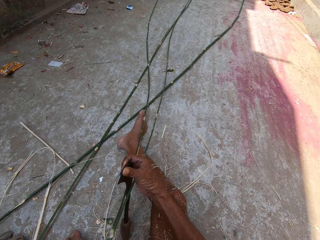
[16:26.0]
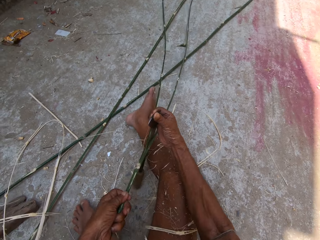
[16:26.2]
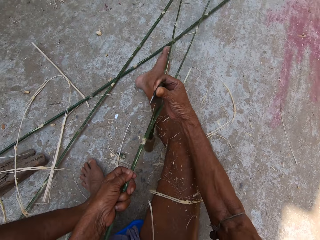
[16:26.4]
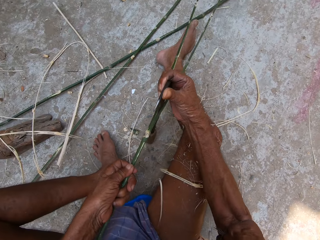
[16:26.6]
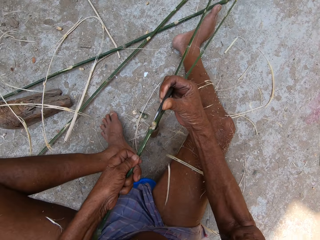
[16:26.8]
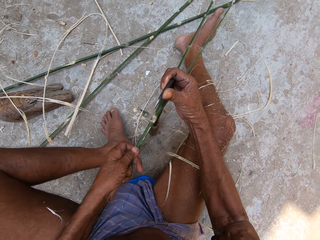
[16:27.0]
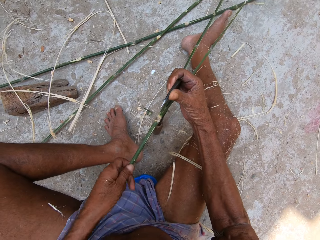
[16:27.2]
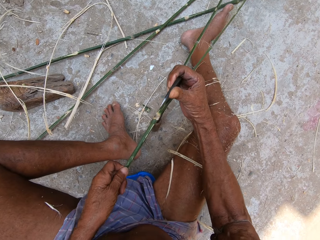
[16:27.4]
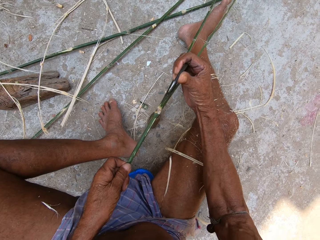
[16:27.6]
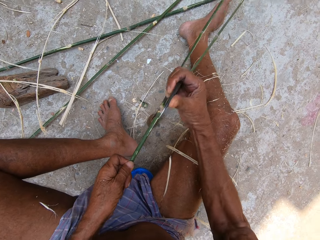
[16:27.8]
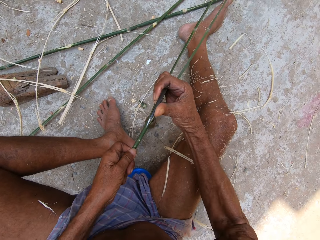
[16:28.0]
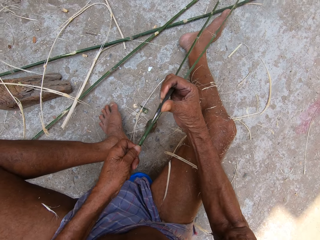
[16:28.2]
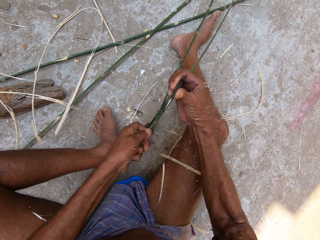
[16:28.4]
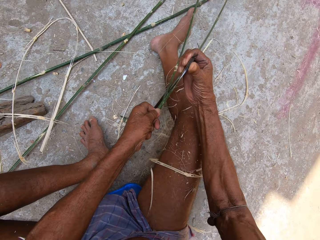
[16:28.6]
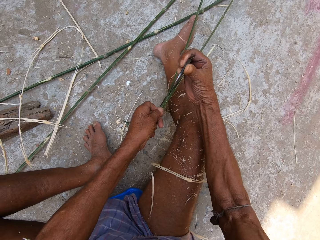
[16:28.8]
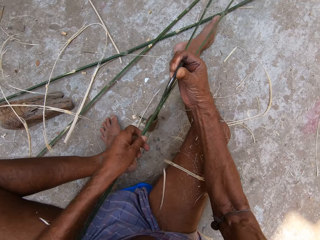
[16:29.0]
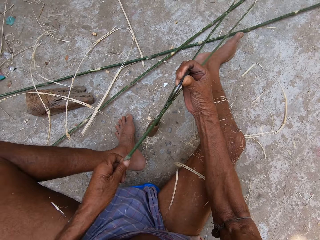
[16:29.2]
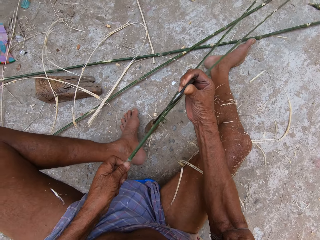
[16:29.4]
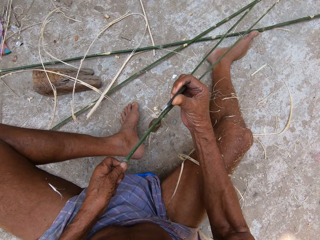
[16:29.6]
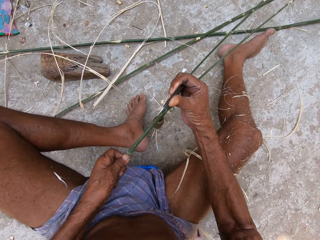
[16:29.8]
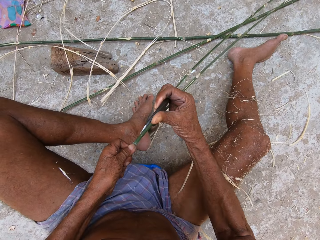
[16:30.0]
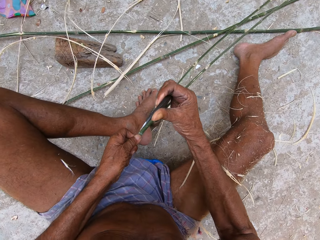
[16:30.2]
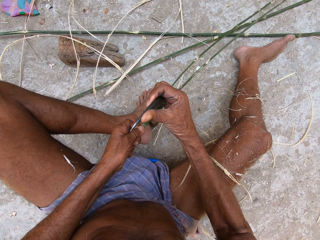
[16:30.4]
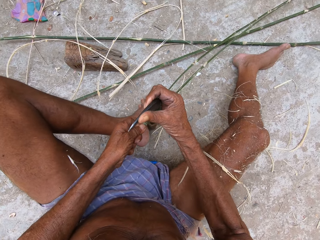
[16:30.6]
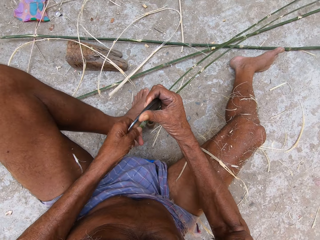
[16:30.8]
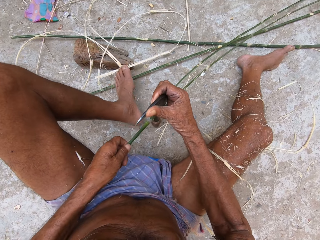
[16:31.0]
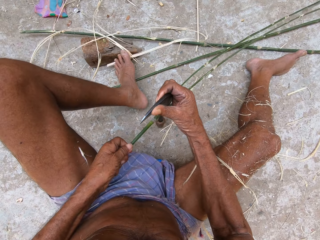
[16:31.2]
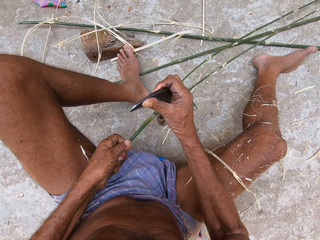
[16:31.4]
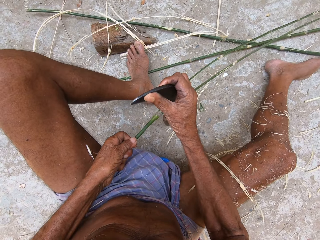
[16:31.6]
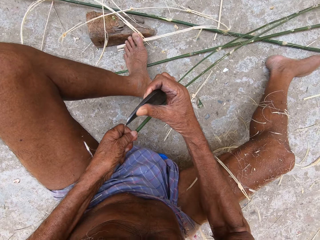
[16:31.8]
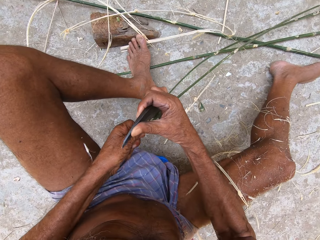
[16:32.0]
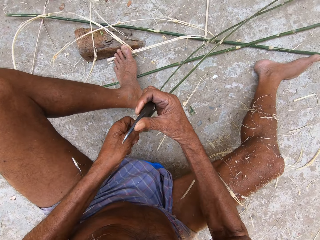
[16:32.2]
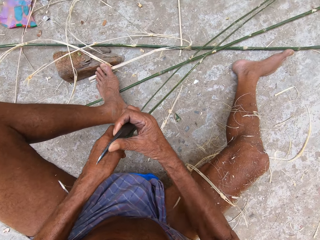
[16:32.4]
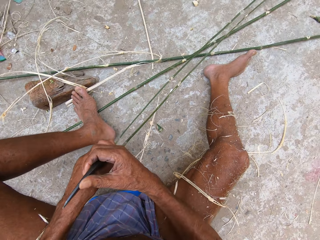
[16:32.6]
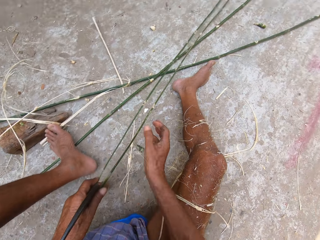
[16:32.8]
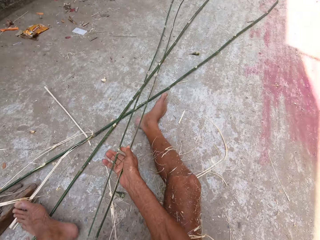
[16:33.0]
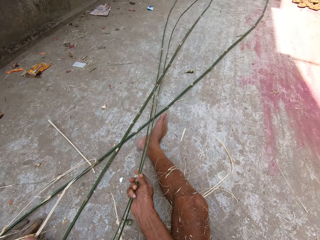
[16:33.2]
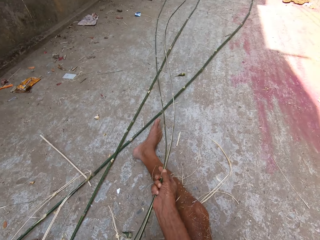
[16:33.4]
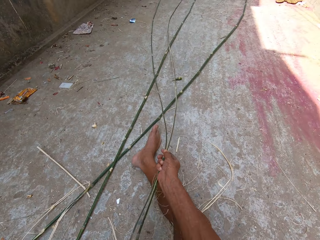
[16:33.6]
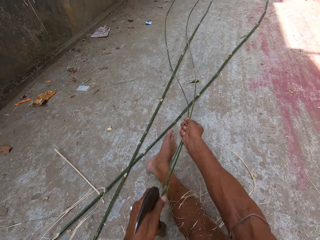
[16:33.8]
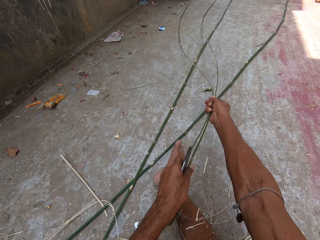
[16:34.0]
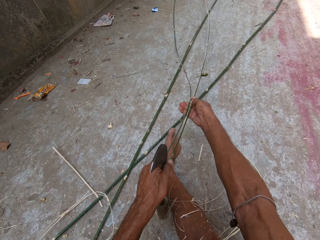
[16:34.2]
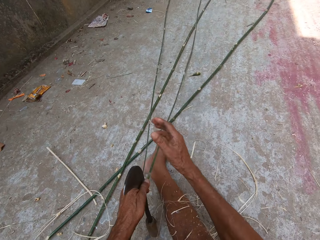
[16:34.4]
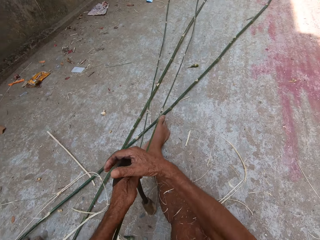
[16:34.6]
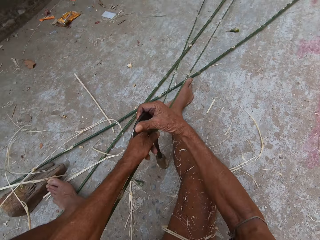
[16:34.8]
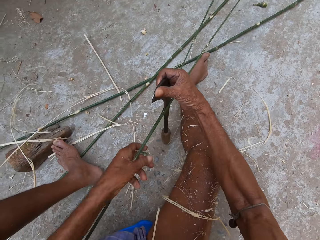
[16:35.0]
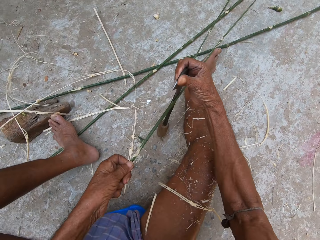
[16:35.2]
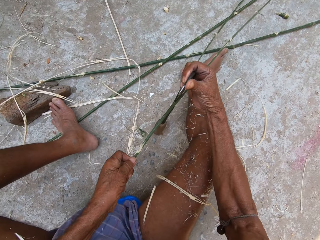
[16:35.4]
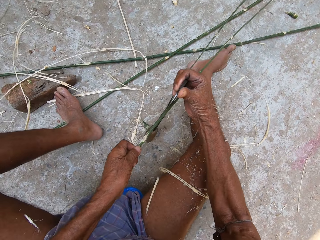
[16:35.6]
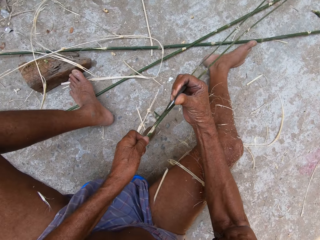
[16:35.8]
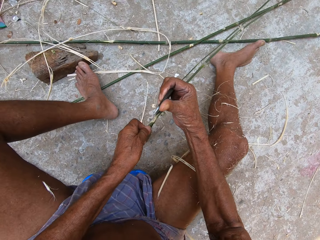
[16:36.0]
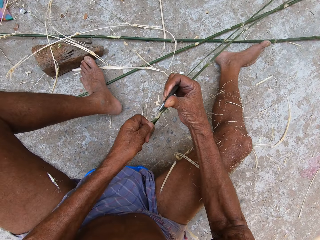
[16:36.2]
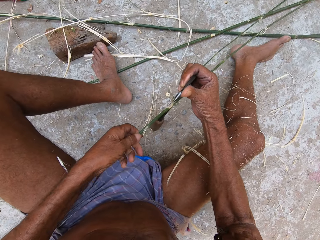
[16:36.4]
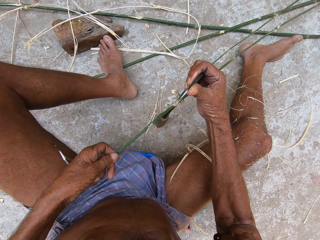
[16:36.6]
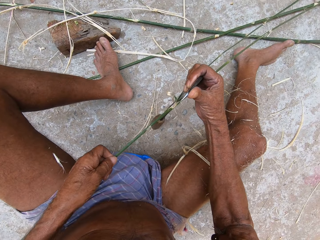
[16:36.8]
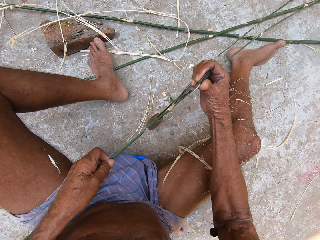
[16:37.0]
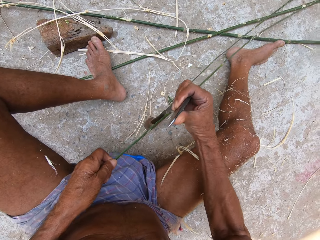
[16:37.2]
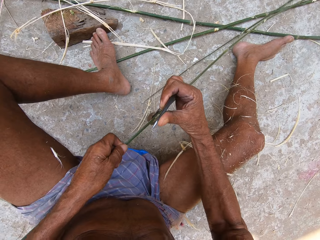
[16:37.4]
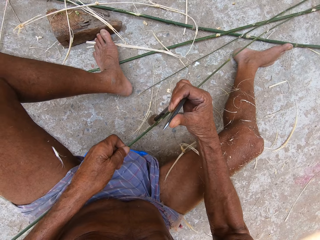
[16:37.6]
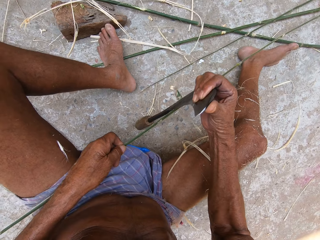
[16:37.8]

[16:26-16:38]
The camera wearer slices the stick in half with the hand sickle in his right hand. He holds the stick with his left hand. He adjusts the sliced sticks with his right hand. He holds the stick with his left hand. He slices the stick in half with the hand sickle in his right hand.

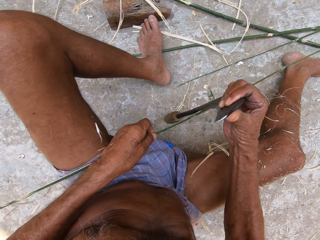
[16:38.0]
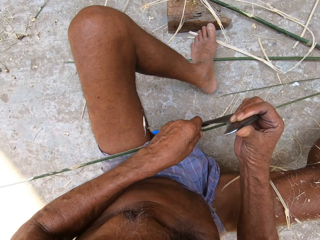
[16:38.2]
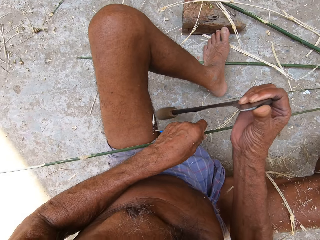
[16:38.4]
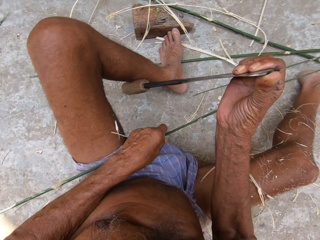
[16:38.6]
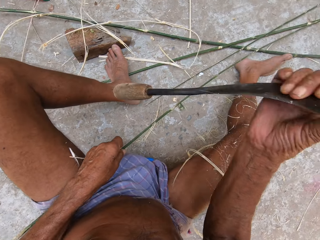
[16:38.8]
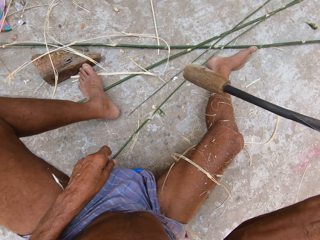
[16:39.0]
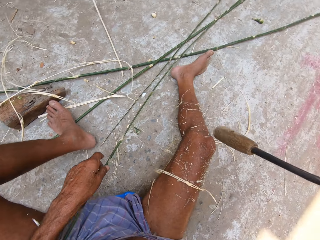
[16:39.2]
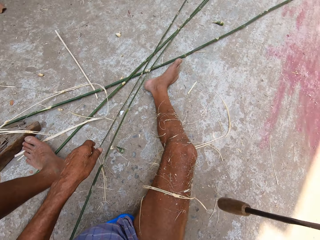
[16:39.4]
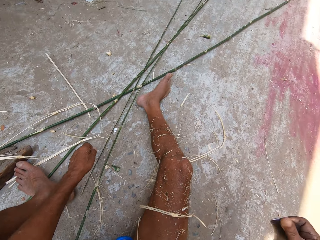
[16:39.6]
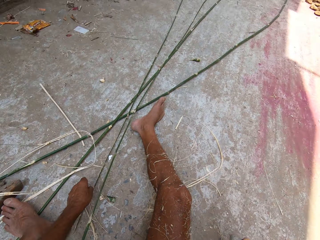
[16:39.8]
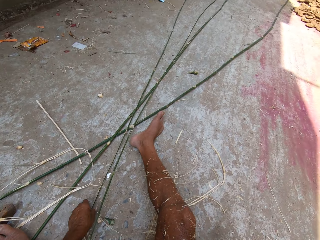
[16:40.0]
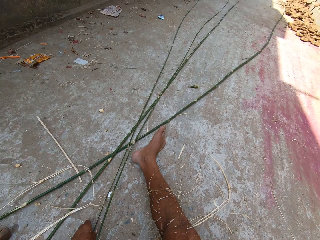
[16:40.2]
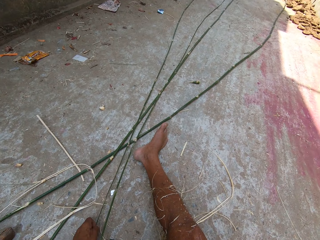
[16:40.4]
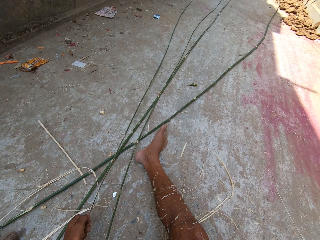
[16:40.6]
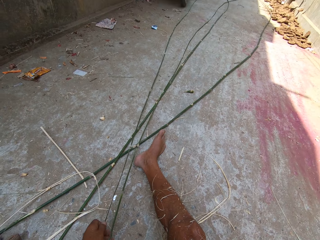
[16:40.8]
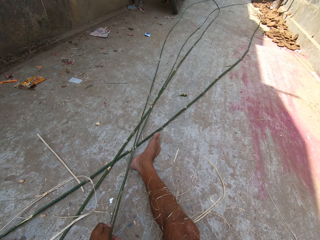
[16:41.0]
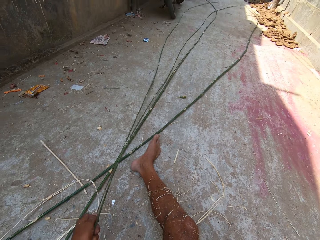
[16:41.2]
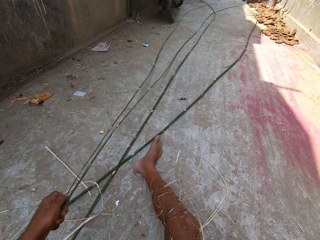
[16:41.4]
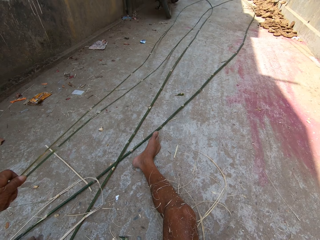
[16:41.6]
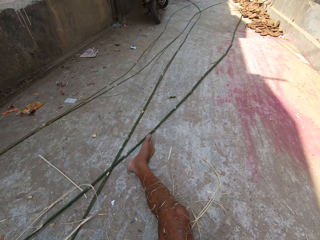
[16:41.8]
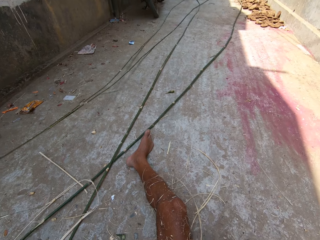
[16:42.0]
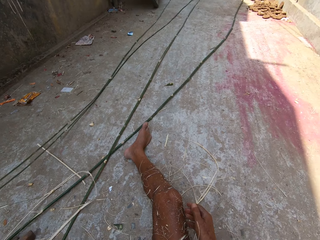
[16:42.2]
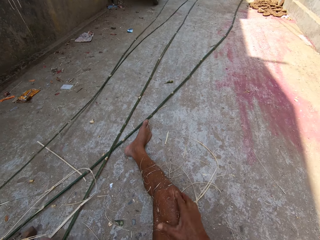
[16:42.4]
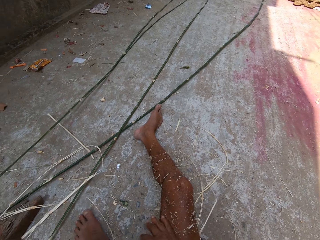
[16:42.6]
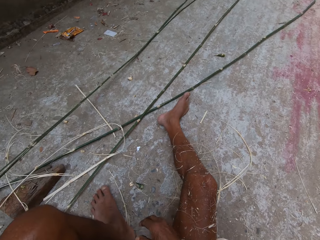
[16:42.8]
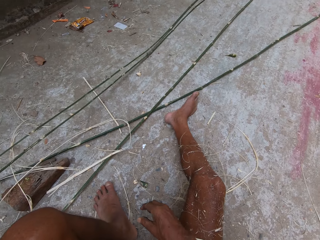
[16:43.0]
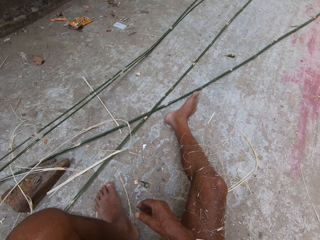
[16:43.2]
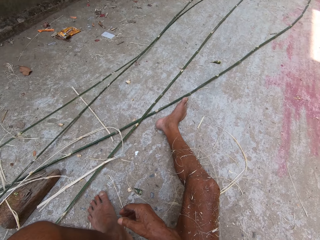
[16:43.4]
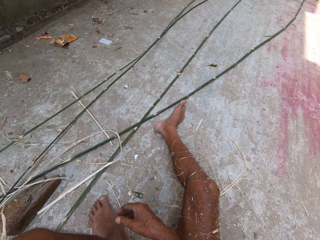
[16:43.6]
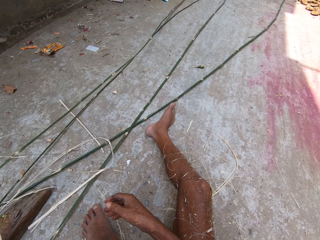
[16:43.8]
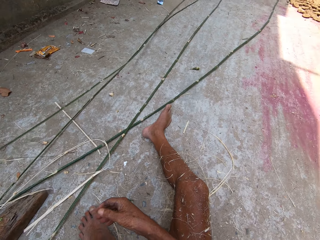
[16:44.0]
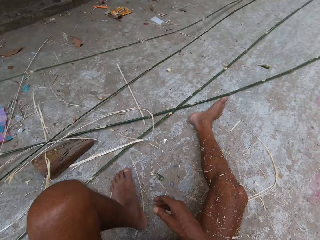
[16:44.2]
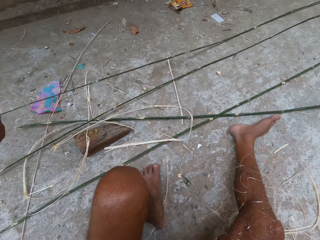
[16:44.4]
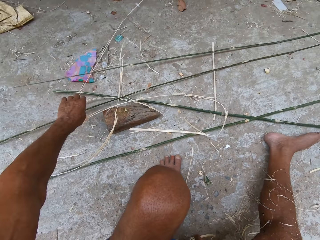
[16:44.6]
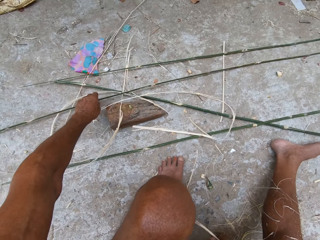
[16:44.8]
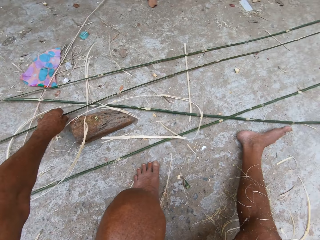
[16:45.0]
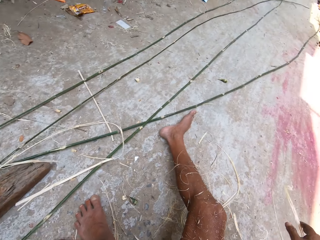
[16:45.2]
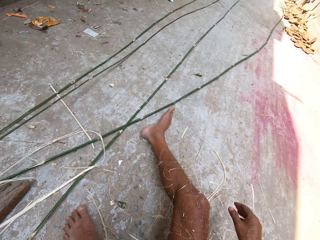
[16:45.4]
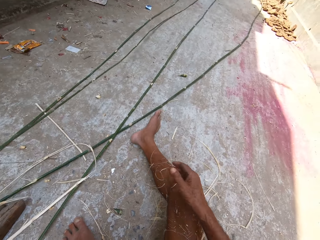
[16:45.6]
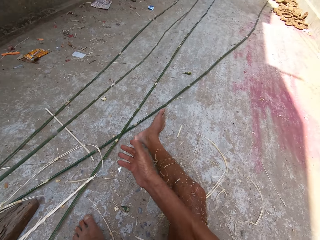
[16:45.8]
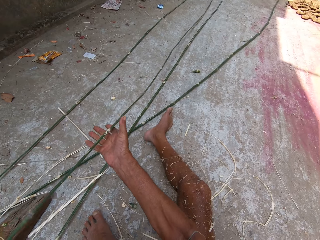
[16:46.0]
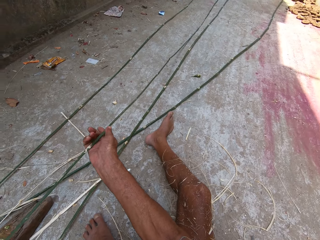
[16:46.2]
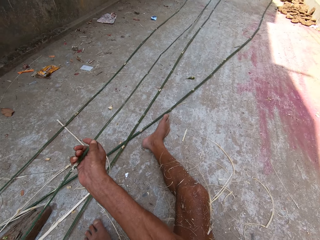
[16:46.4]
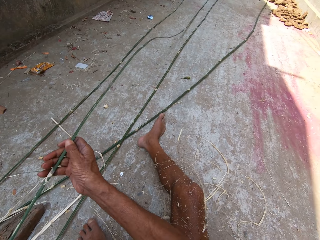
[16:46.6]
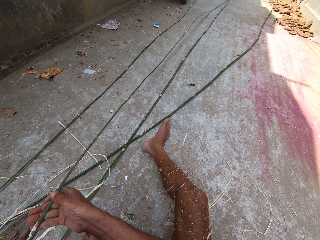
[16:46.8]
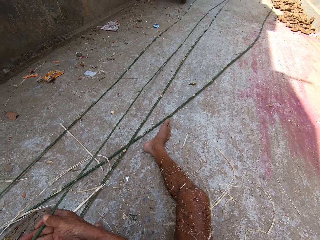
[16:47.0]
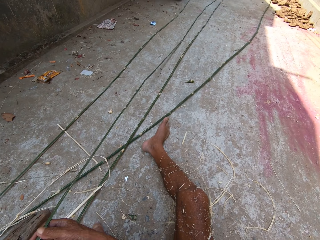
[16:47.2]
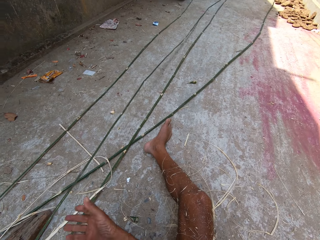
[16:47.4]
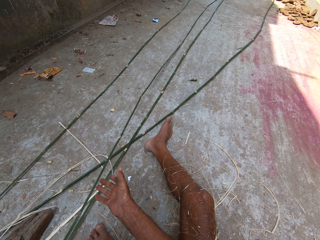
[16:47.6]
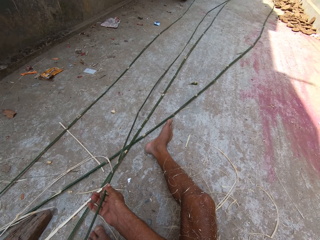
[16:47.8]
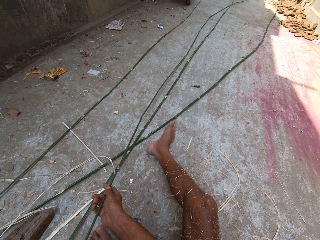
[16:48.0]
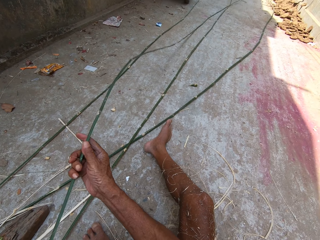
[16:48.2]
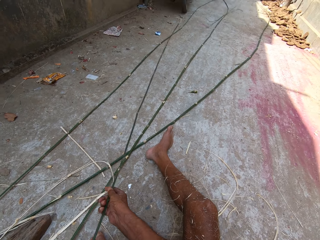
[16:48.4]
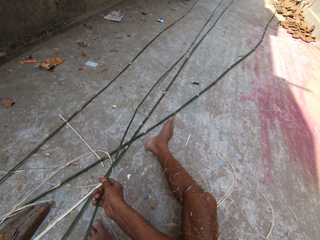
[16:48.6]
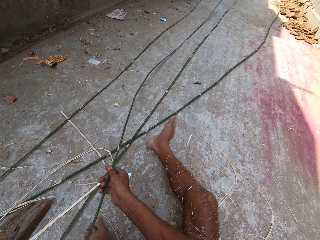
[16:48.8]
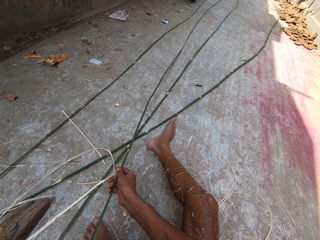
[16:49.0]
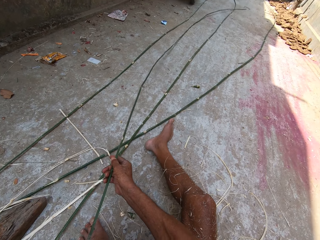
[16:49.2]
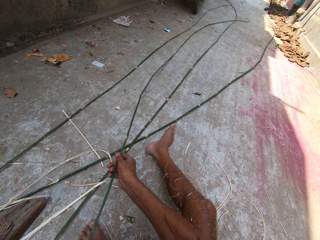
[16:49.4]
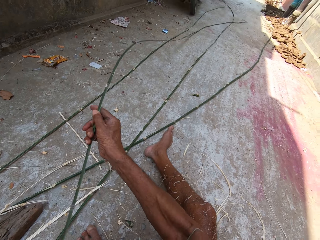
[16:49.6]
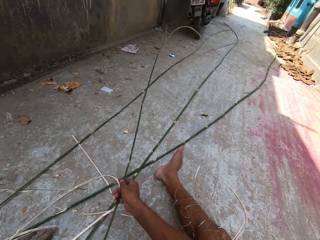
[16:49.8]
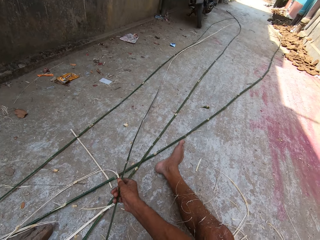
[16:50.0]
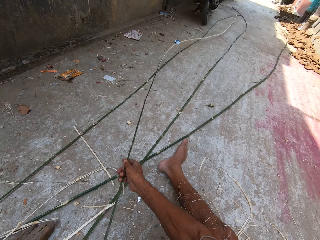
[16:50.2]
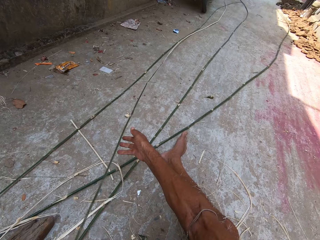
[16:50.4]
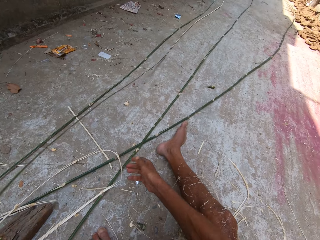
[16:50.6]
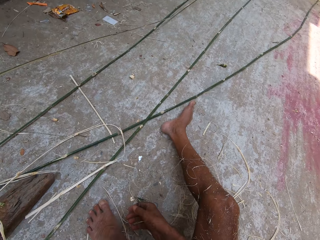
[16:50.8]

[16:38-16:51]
The camera wearer cuts the stick with the hand sickle in his right hand. He removes the hand sickle between the sticks with his right hand. He drops the sliced sticks on the ground with his left hand. He moves the sticks. He picks up a sliced stick on the ground with his left hand. He adjusts the sliced stick with both hands.
